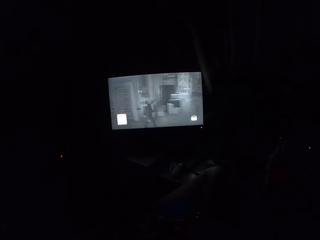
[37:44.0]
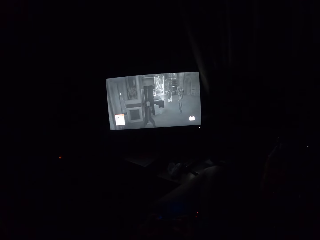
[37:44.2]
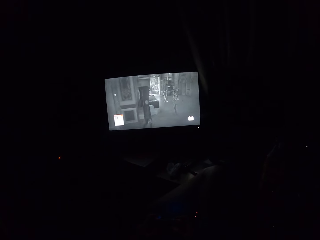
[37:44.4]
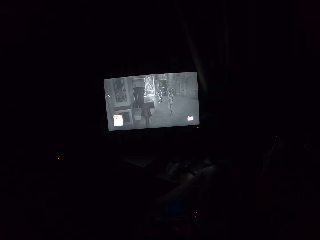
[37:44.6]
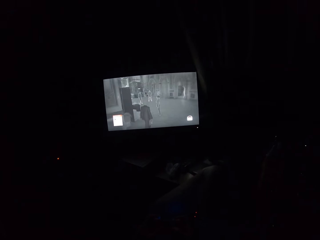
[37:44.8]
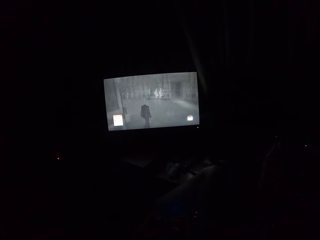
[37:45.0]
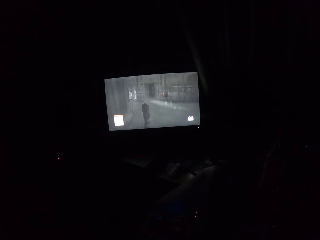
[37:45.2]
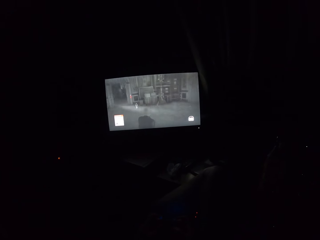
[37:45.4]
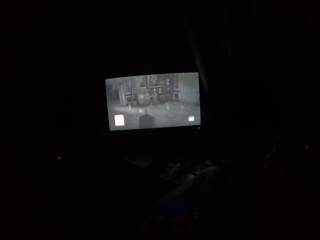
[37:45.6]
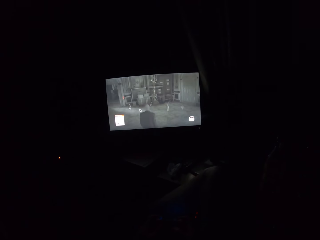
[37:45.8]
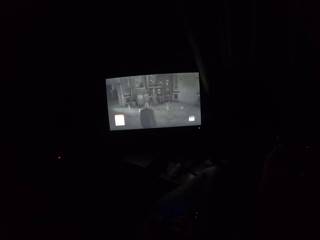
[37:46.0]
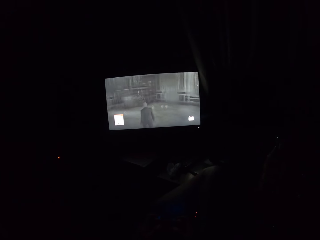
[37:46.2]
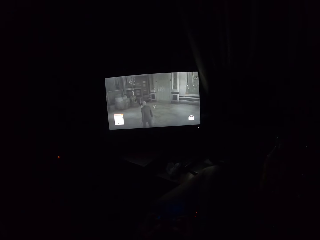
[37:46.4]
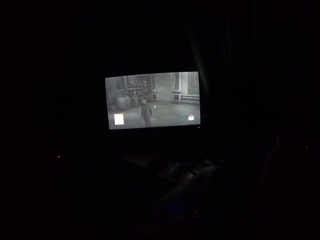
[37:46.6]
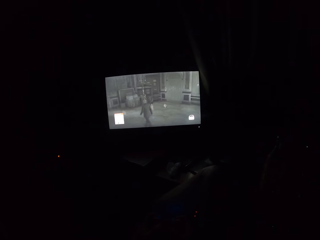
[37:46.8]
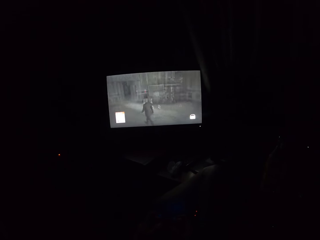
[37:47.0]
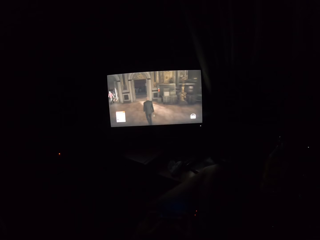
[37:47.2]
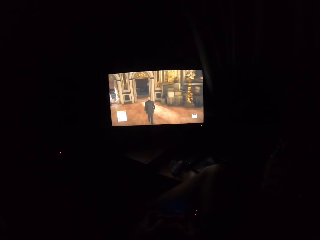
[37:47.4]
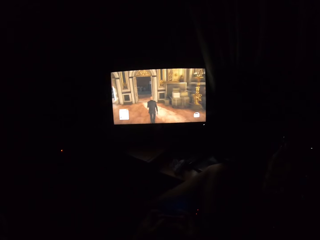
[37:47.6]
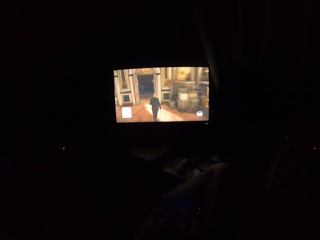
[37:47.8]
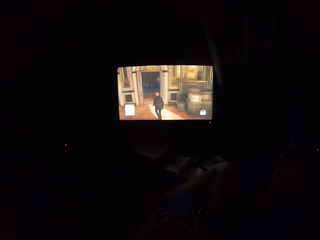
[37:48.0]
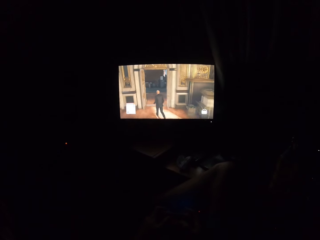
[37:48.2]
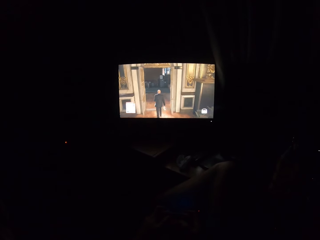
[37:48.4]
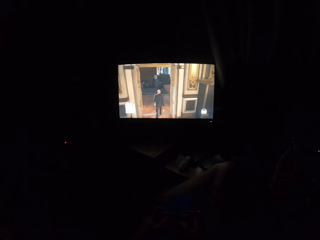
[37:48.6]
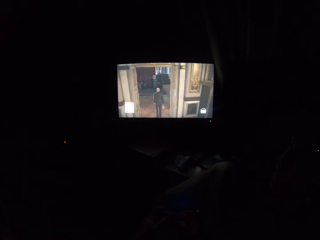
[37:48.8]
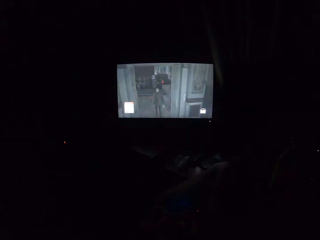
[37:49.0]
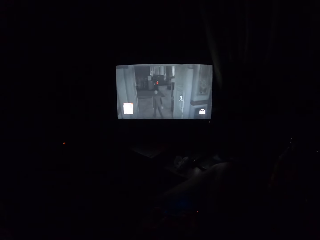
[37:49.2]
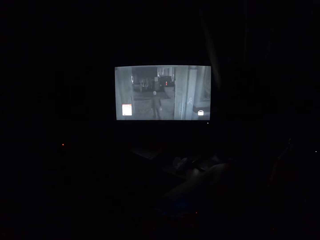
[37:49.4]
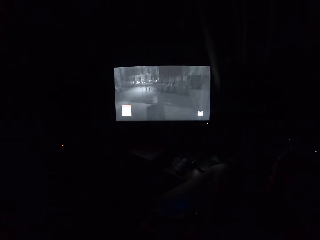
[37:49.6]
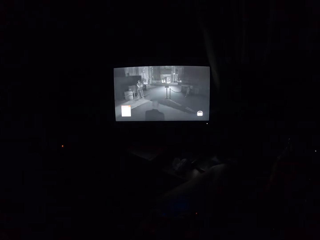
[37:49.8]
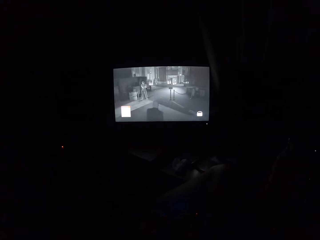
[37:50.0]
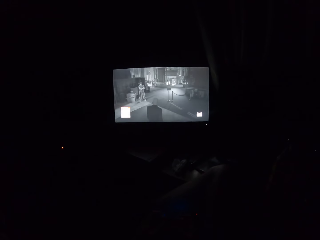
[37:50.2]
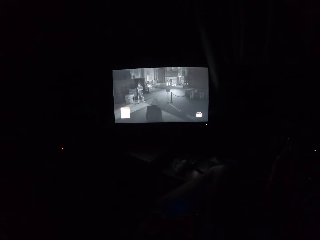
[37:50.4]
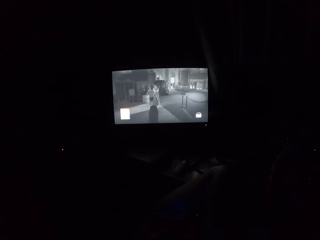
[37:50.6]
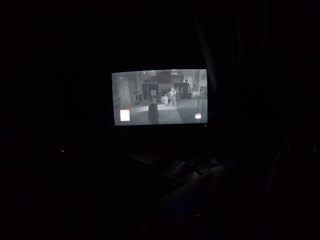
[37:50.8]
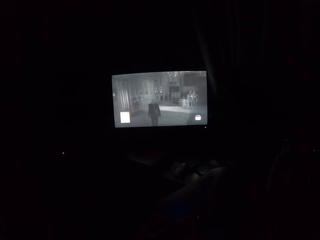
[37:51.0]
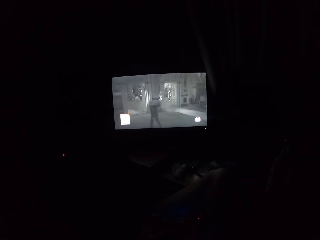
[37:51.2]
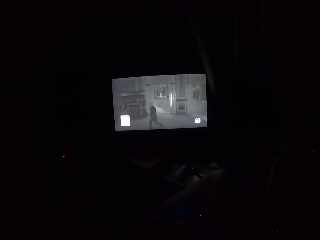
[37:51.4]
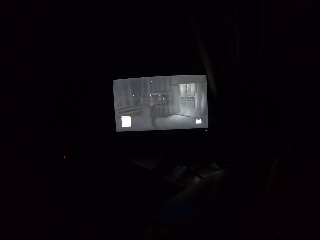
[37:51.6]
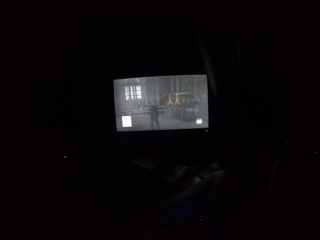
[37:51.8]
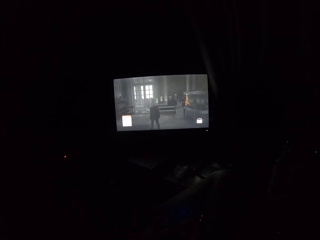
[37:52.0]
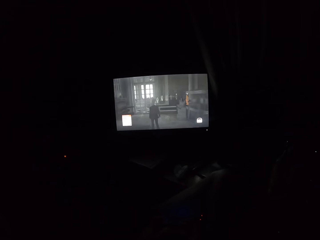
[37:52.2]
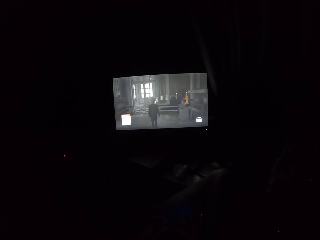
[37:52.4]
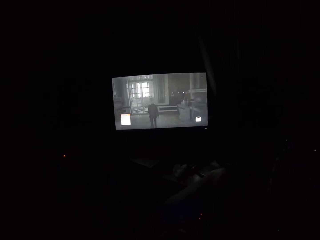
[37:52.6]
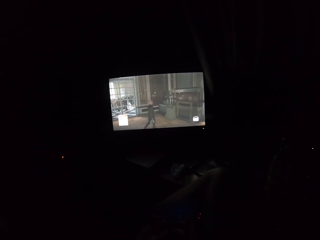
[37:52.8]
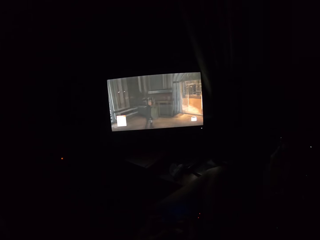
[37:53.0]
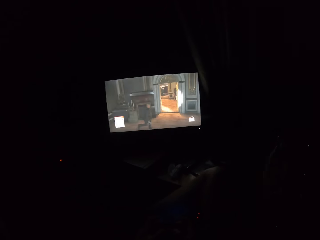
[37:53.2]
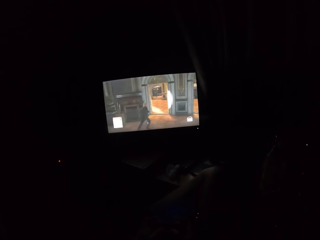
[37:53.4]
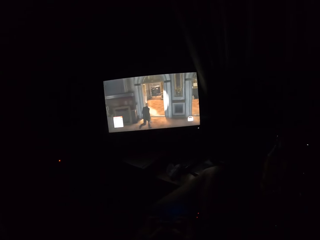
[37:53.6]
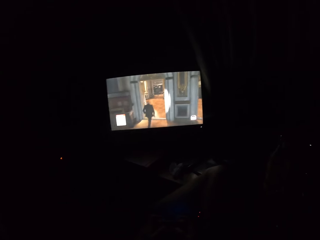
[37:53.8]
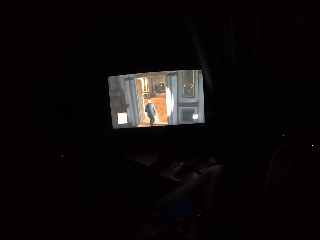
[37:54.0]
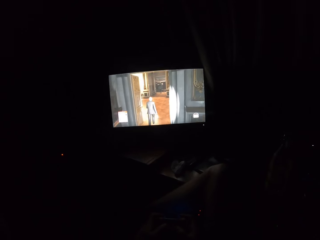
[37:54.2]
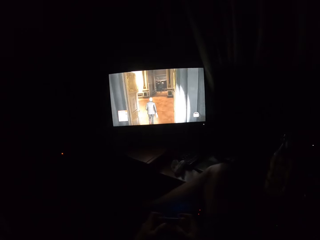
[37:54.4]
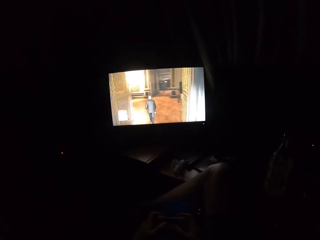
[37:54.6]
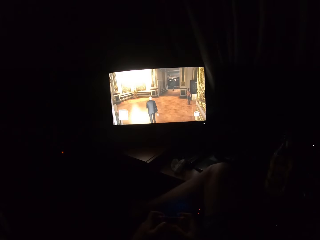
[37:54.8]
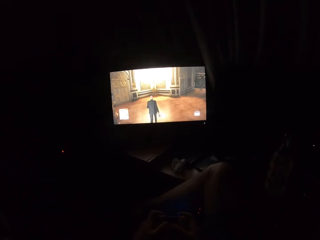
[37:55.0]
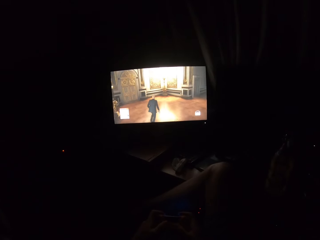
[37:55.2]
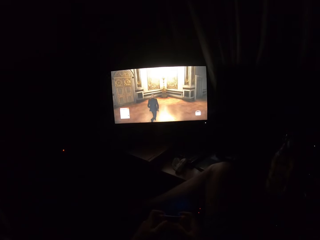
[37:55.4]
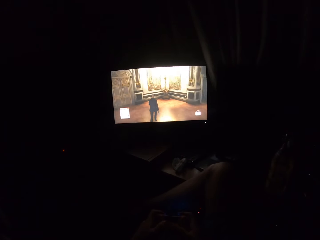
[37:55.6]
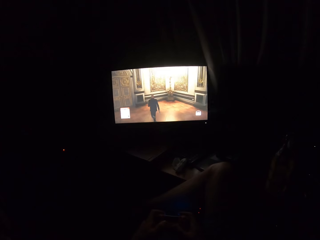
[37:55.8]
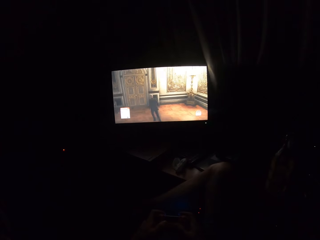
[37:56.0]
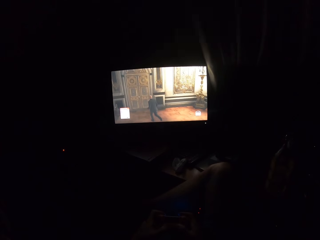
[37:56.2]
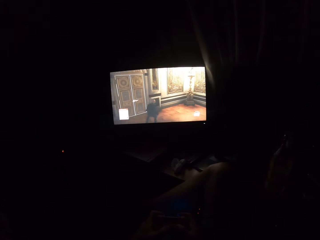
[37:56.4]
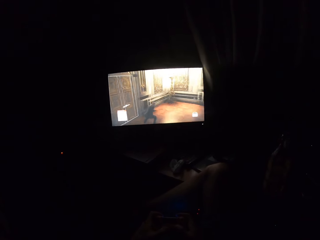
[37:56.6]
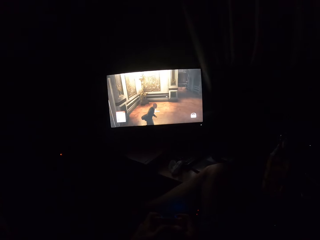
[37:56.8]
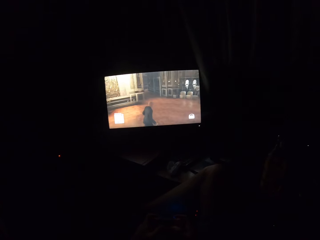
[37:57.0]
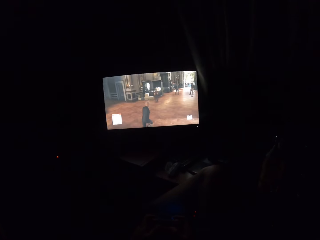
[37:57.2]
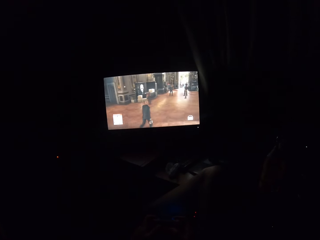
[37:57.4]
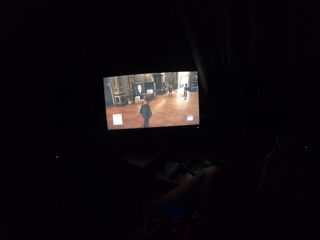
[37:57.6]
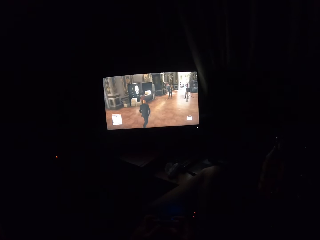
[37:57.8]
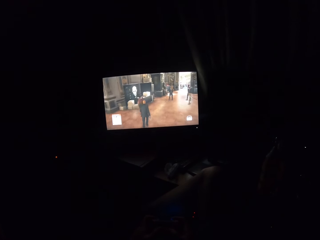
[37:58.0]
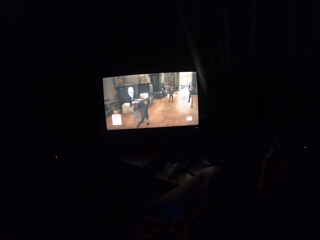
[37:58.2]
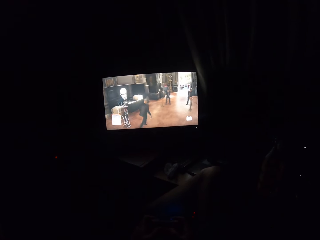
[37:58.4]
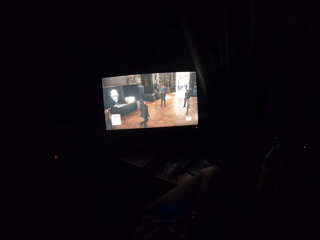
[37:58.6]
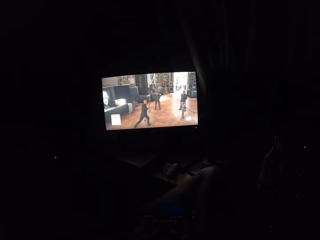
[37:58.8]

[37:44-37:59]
The camera wearer turns to the side. They play a video game on the television.

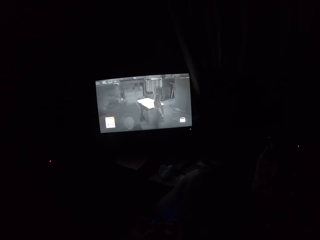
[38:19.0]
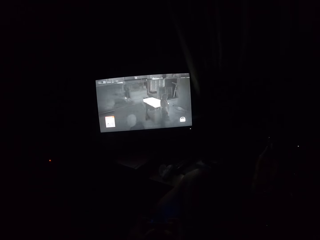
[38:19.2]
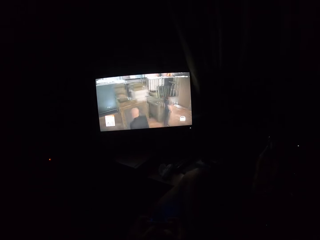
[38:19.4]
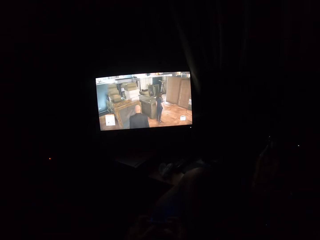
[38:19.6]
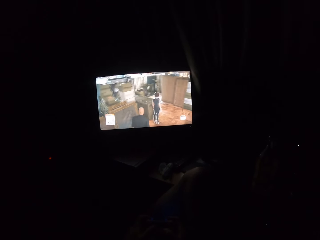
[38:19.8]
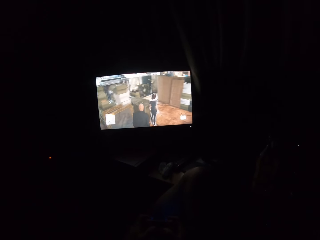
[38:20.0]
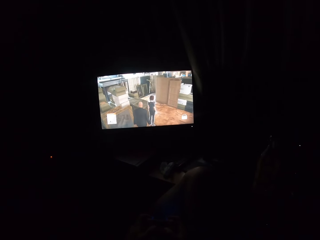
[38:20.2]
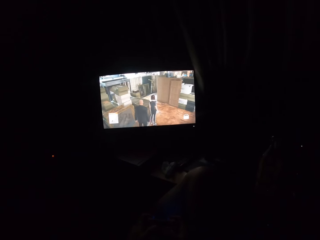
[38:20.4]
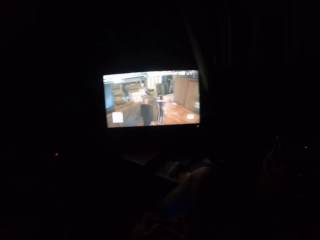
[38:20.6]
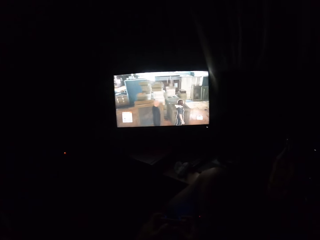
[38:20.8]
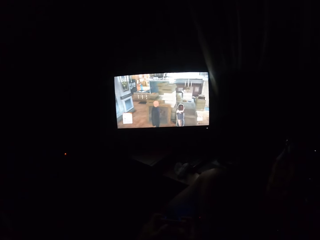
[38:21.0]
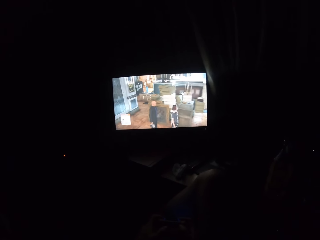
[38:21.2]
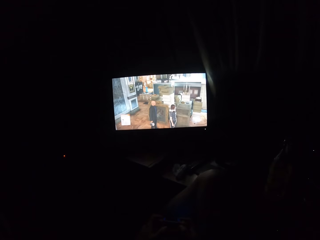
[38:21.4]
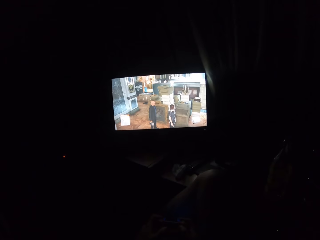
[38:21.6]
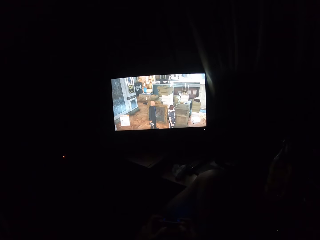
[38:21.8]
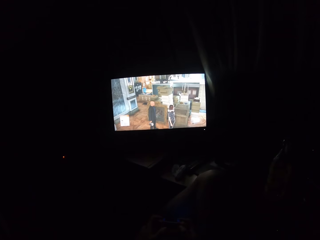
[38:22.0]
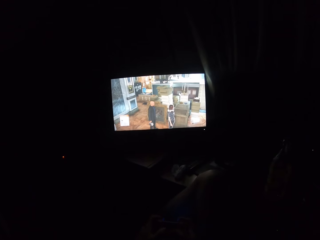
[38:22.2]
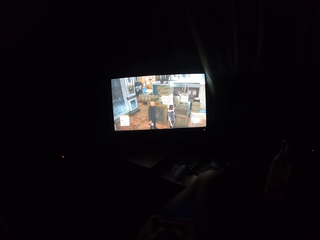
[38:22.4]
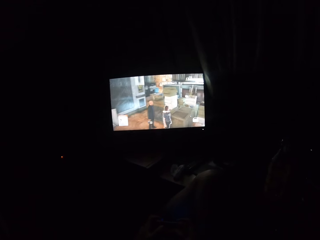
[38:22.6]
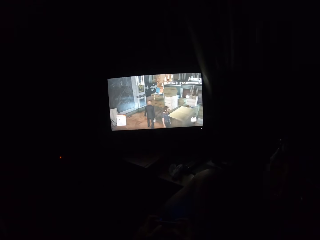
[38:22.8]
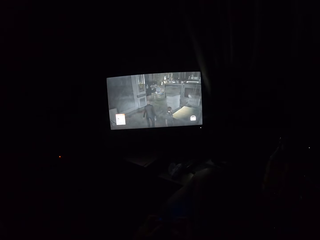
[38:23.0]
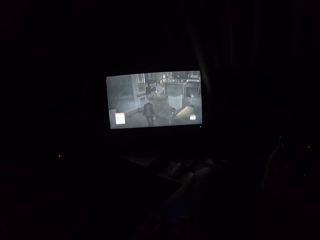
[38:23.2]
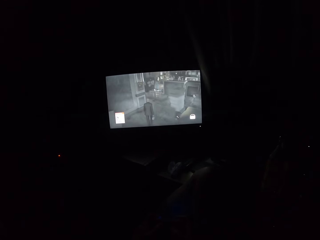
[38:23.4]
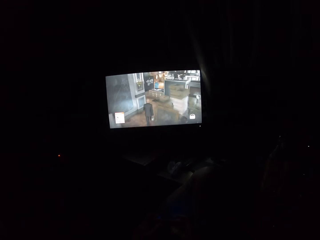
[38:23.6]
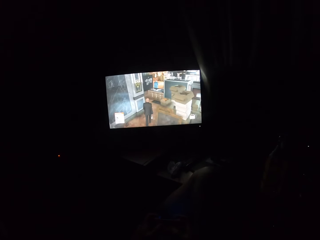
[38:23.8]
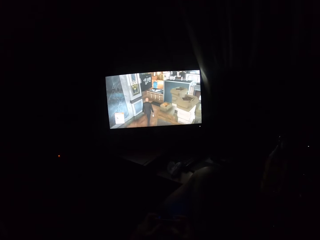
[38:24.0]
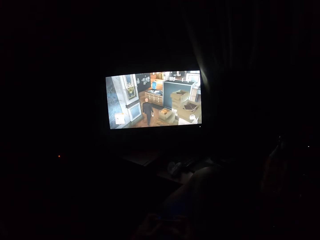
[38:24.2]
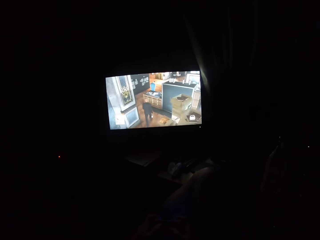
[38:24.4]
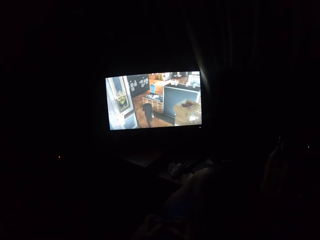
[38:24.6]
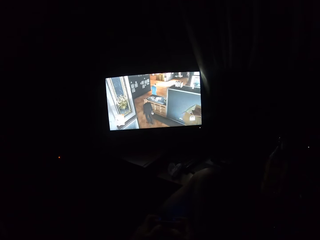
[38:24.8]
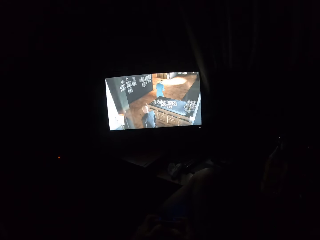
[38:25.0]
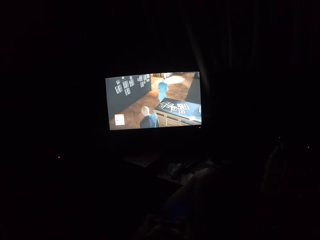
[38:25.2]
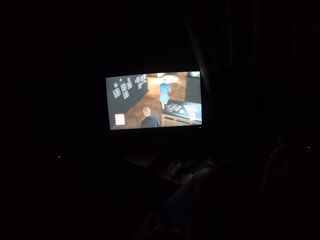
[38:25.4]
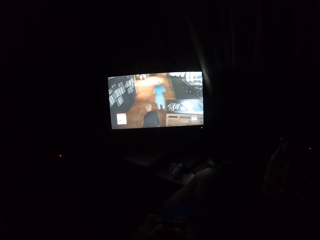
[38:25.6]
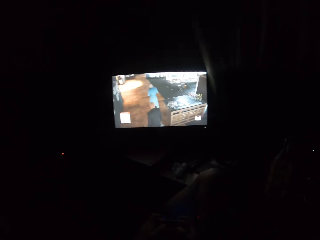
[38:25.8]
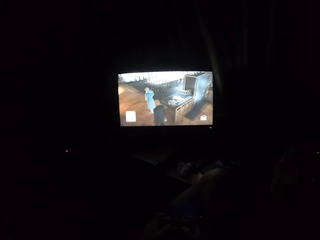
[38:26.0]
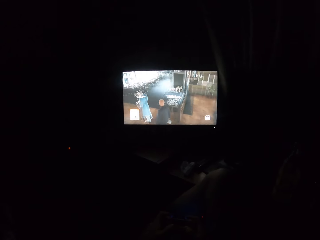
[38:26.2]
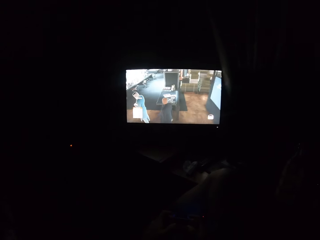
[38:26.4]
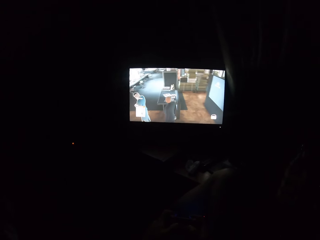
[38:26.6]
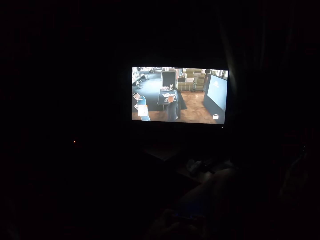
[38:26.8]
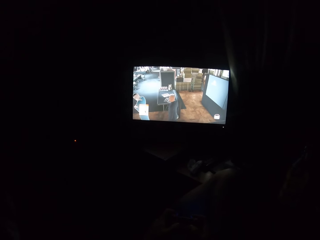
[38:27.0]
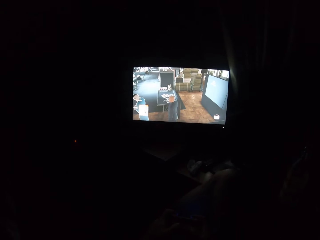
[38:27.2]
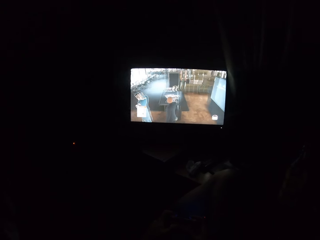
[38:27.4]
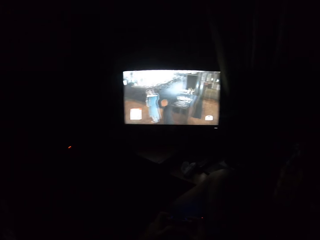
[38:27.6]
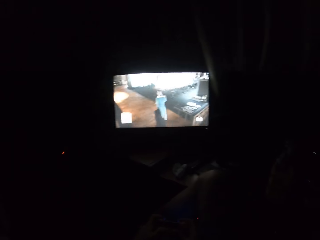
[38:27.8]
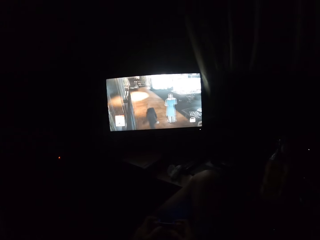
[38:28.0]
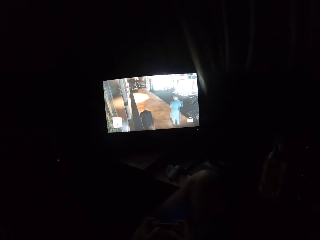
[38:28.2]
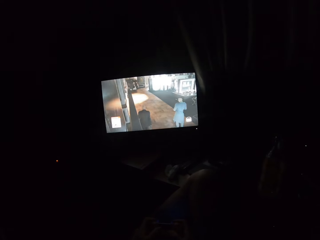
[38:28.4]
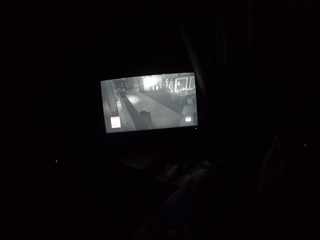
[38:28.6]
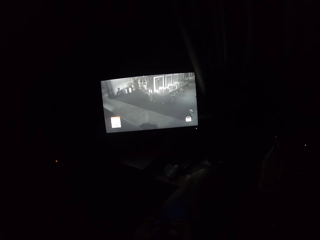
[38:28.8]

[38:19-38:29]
The camera wearer turns to the side. They play a video game on the television. They turn to the side.
